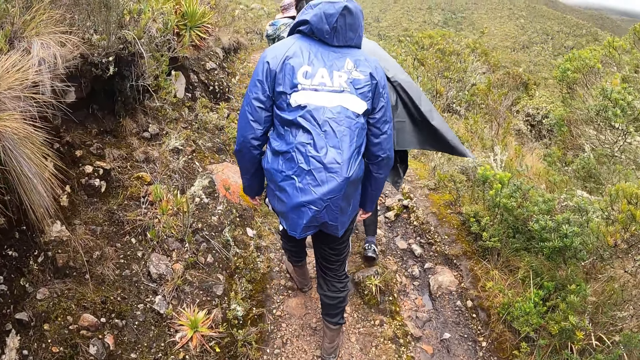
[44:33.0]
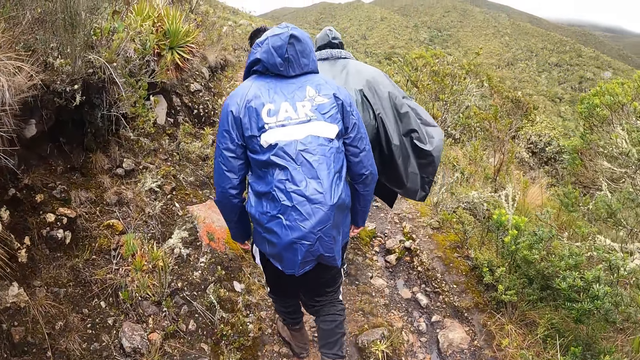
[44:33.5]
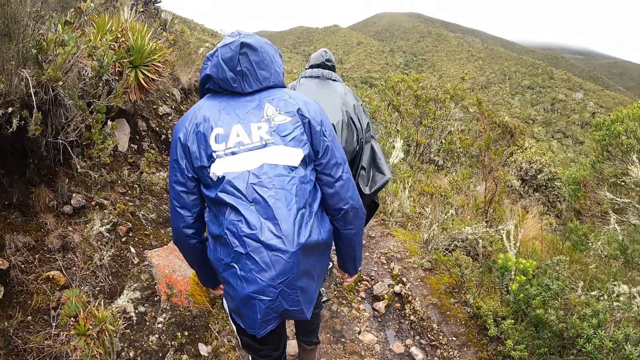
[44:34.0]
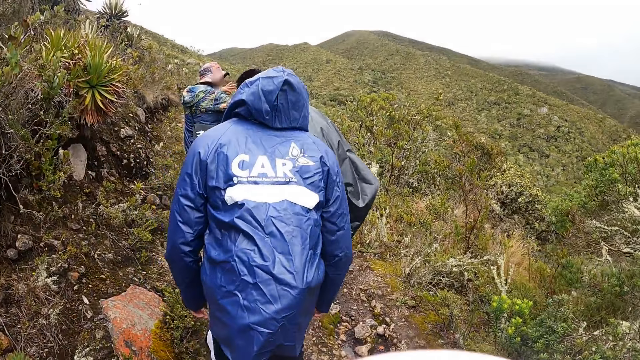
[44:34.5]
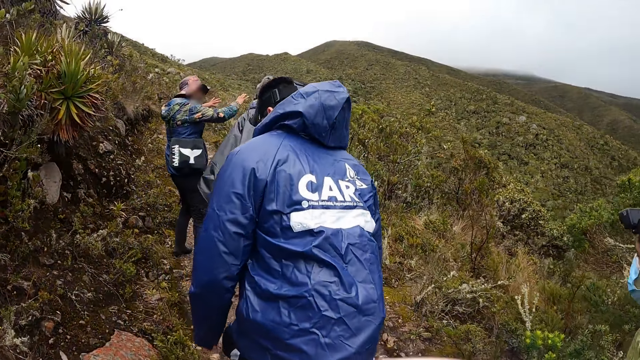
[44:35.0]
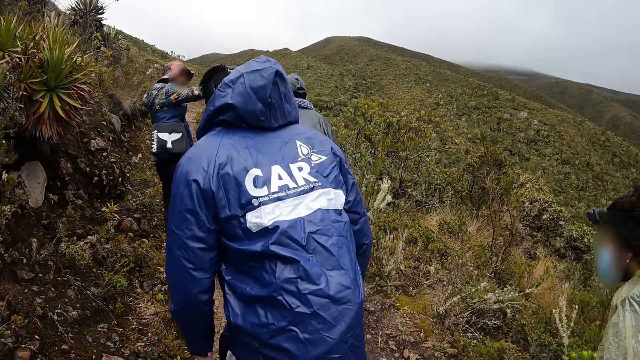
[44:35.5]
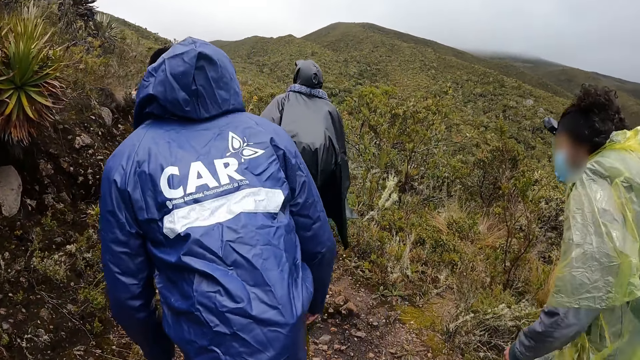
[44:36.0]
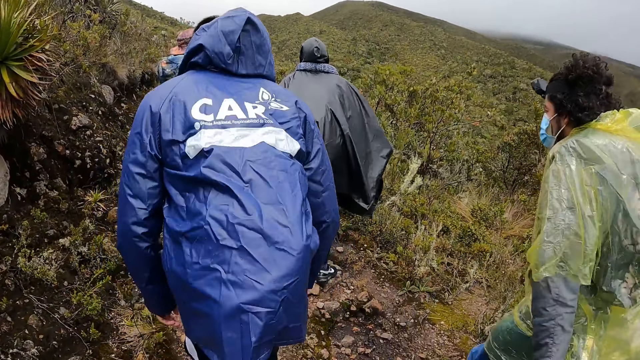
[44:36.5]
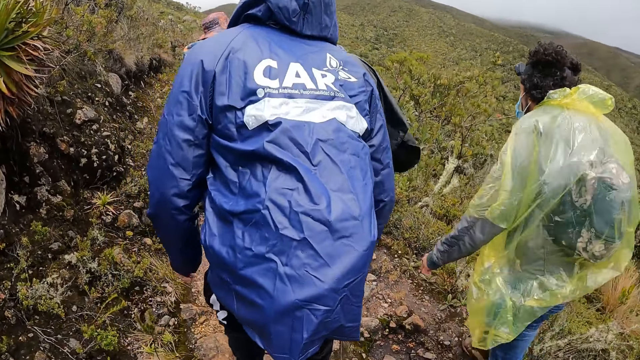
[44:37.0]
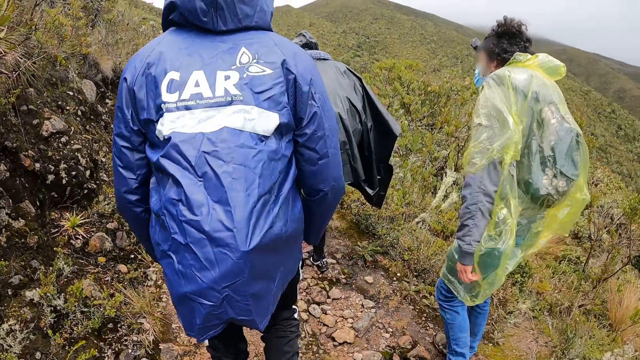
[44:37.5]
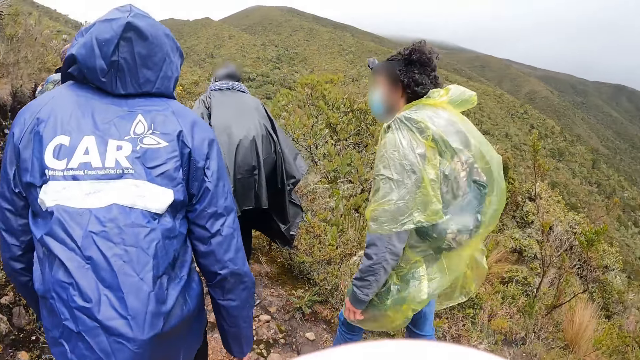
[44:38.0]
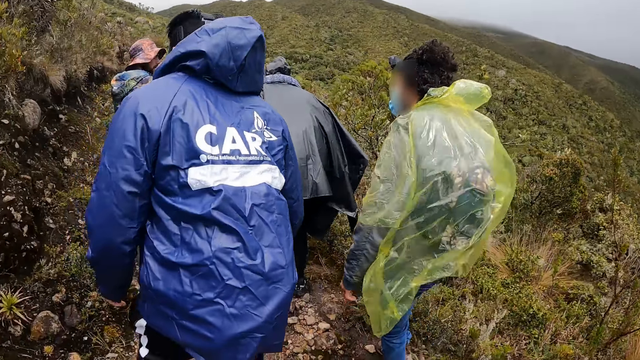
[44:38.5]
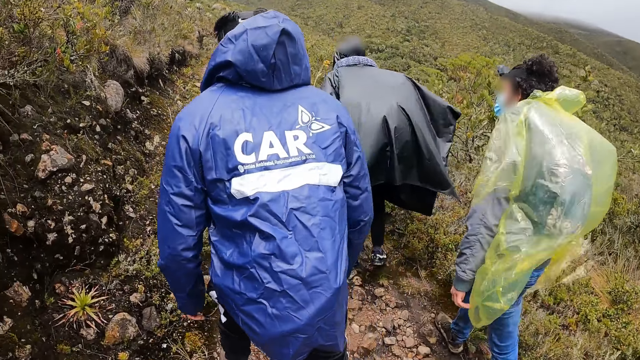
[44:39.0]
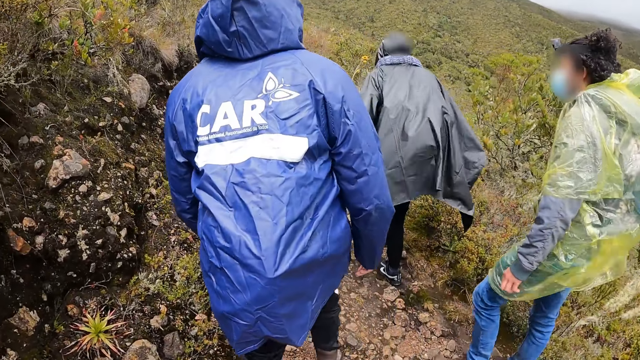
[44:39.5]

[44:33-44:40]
The man interacts with another man.

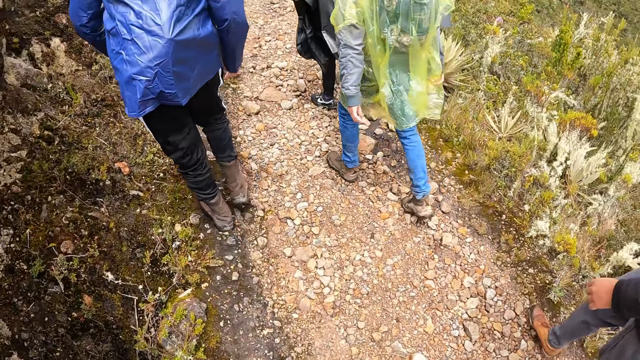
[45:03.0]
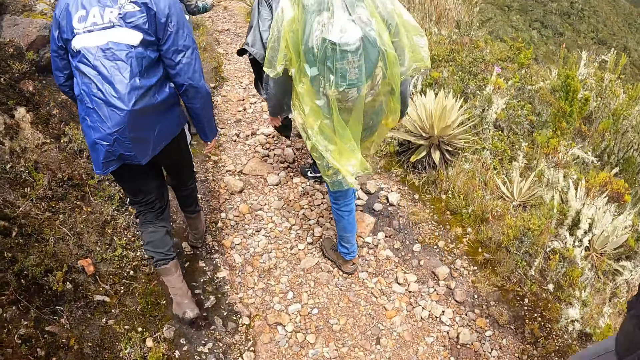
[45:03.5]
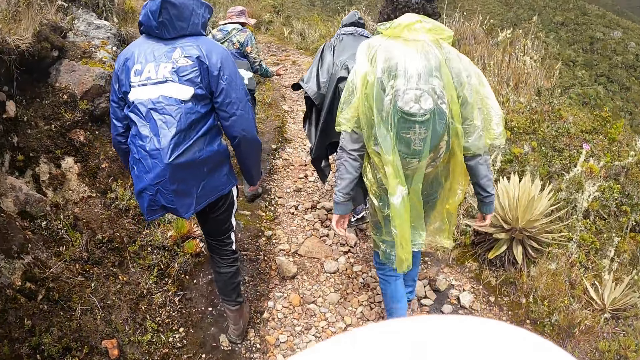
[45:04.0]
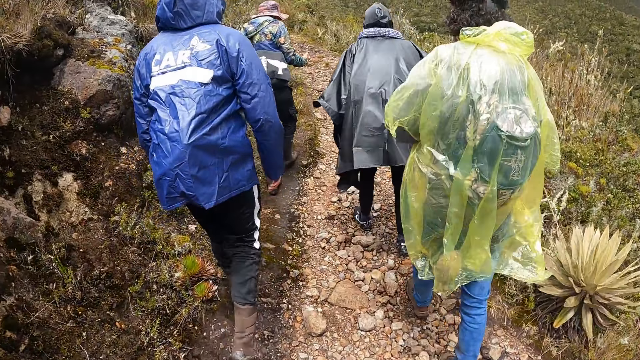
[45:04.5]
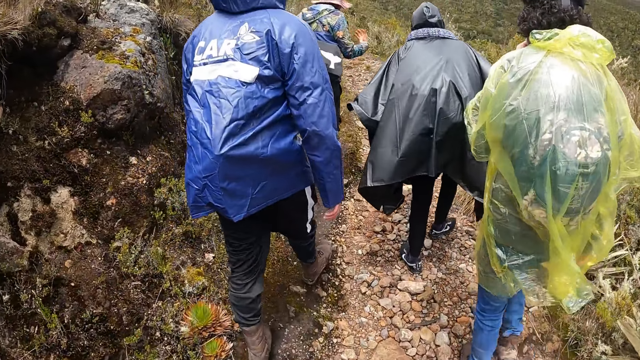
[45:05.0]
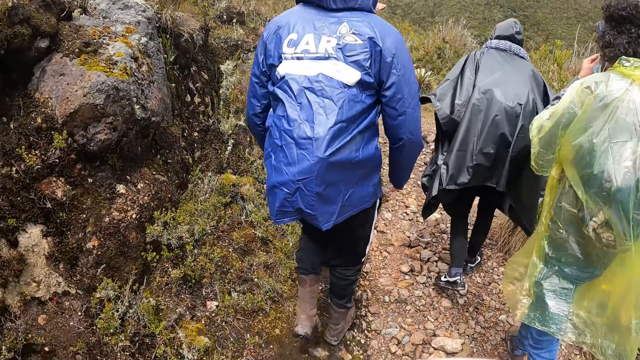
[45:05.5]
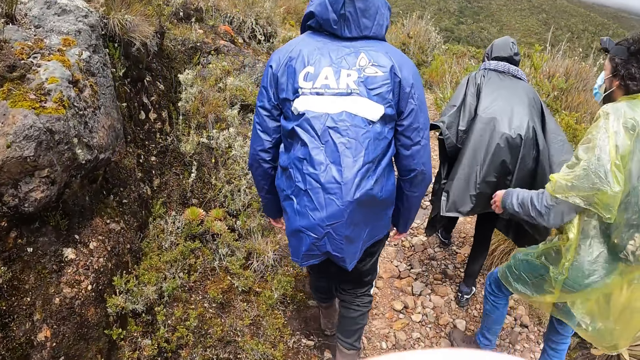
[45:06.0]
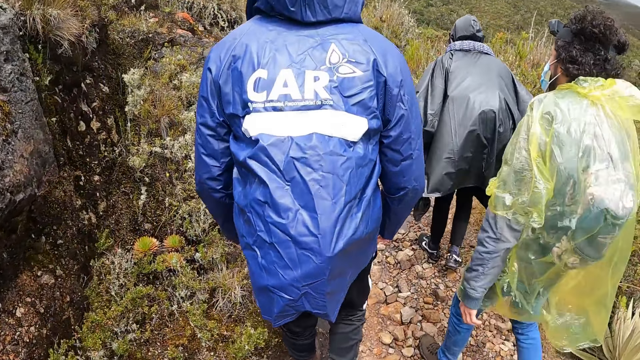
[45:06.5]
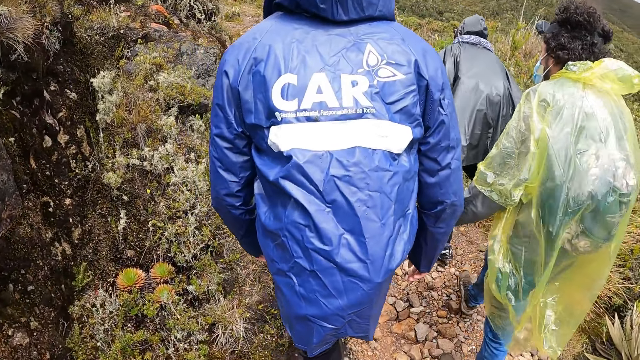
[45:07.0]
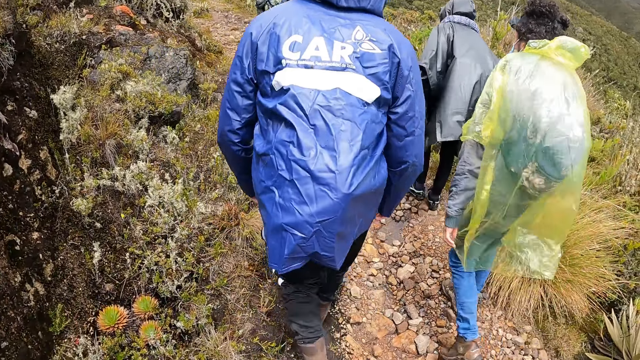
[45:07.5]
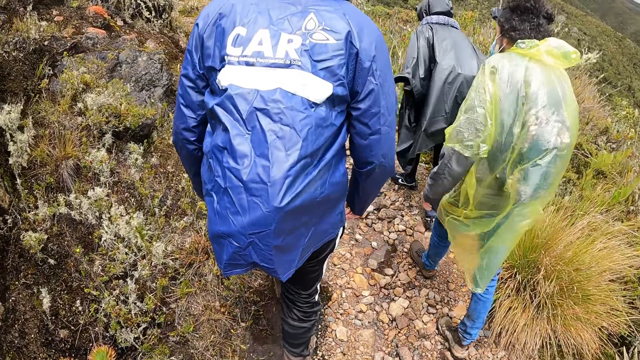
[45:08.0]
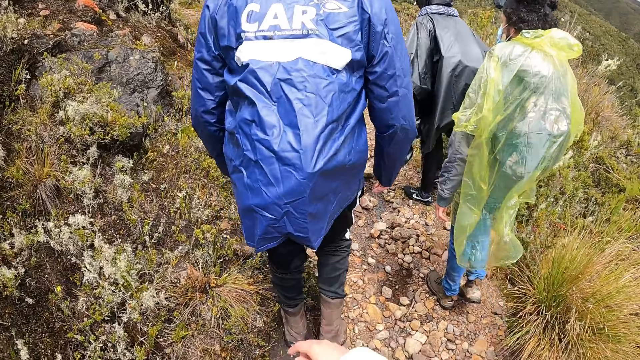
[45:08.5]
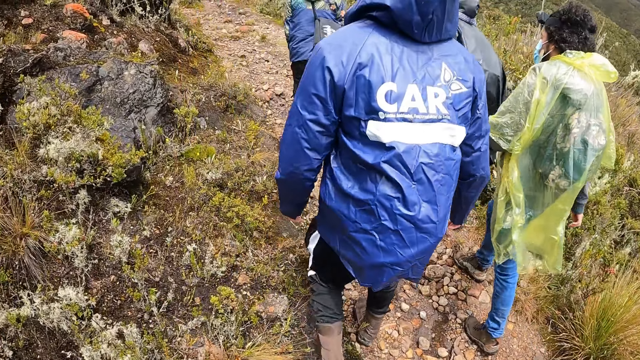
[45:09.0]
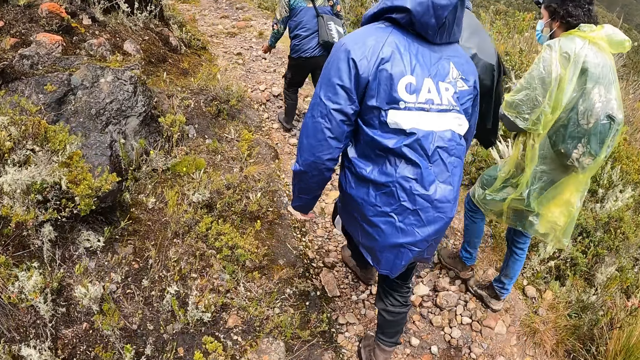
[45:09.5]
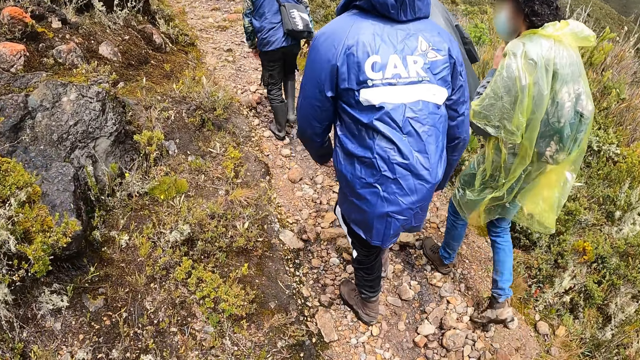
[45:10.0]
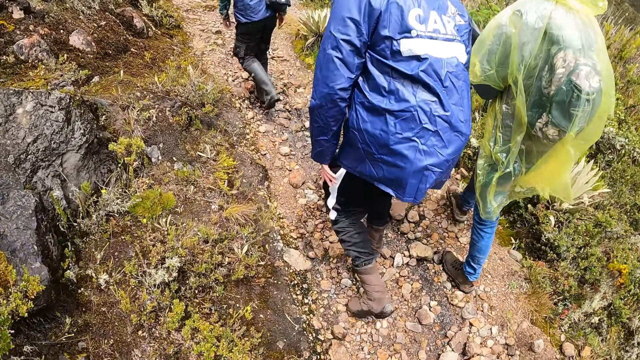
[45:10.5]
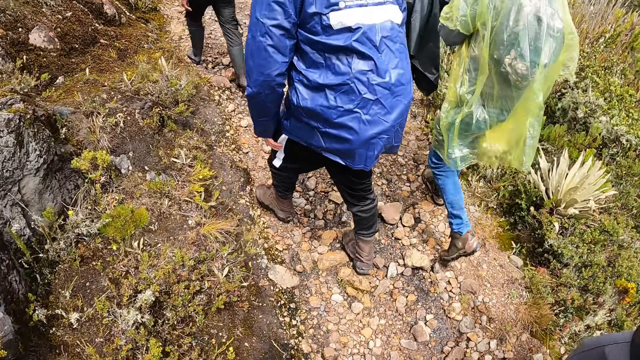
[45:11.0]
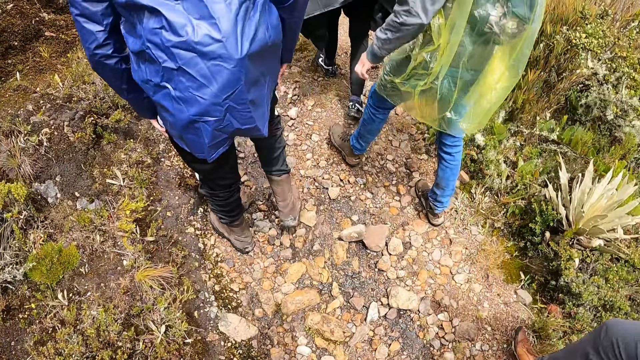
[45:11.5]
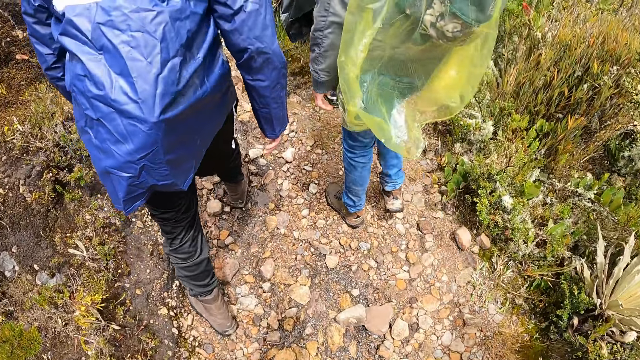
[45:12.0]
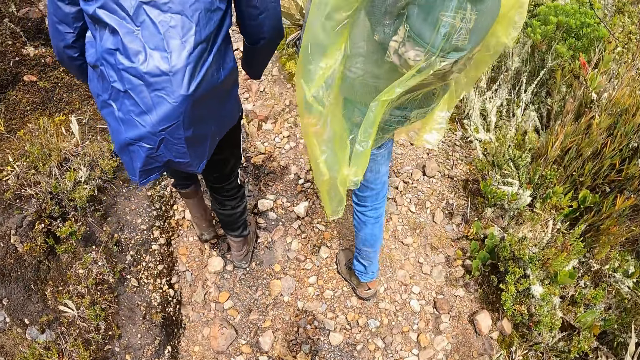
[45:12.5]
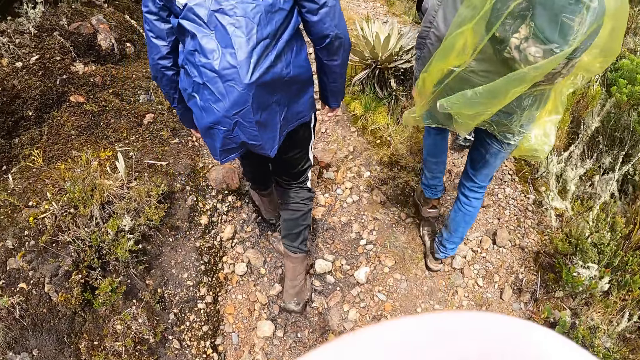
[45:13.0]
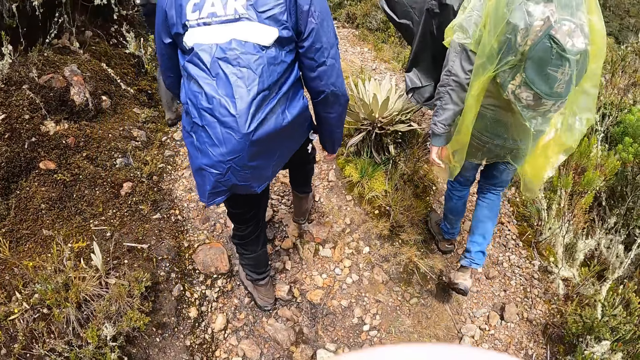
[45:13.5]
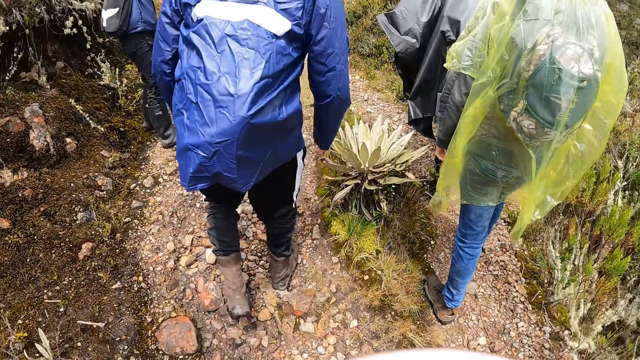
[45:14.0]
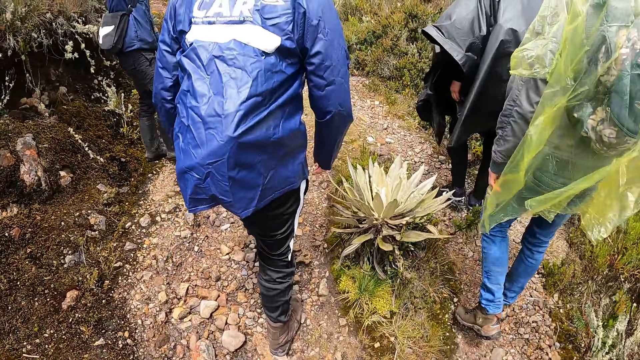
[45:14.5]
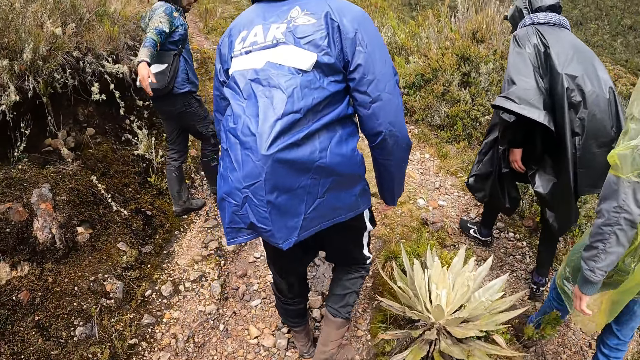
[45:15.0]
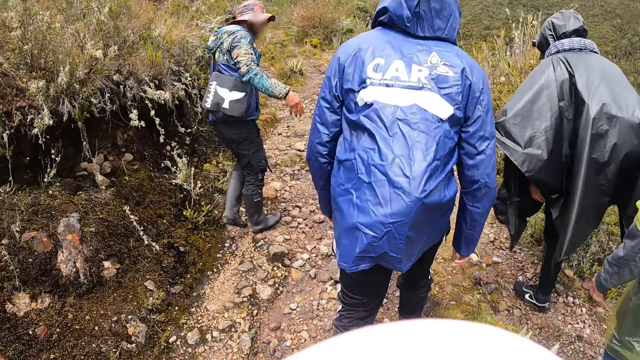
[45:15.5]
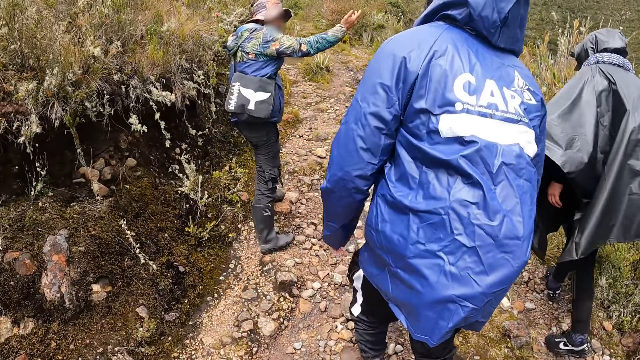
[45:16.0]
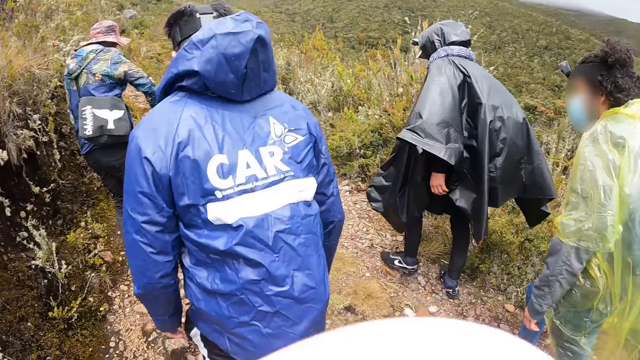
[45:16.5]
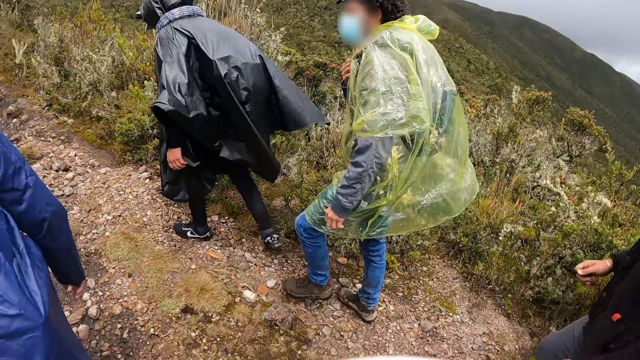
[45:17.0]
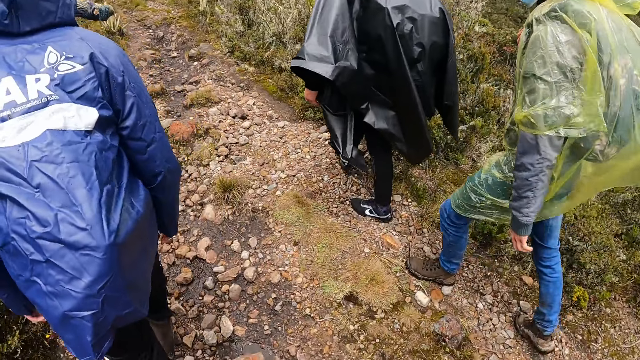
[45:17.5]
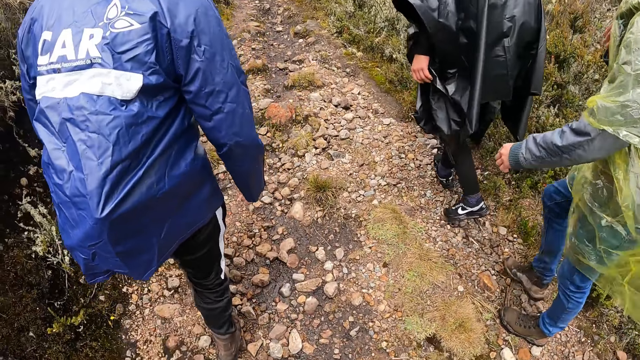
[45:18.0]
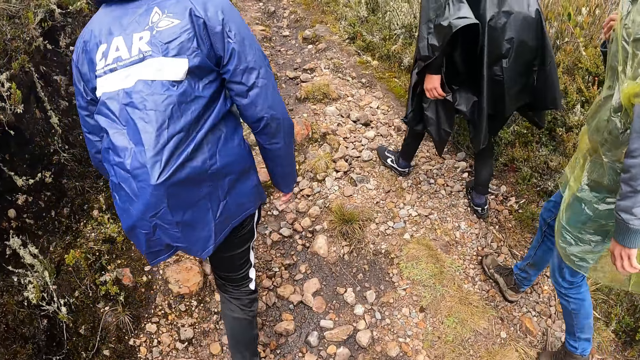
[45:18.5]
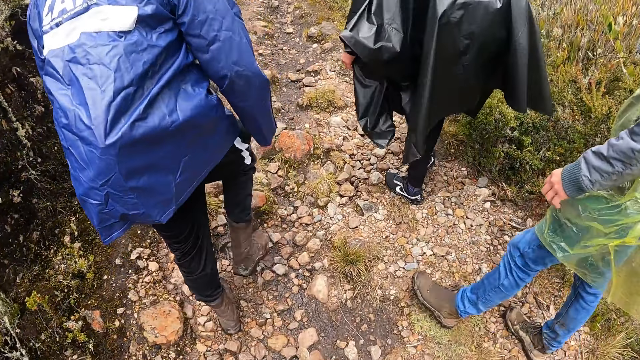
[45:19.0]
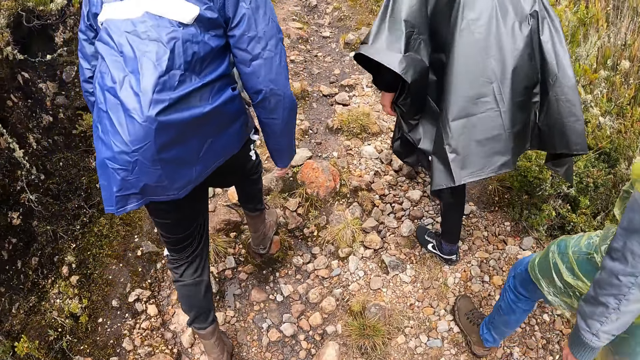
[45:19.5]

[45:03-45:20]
The man touches his nose mask with his left hand. The man touches his face with his left hand. Another man gesticulates with his right hand. The camera wearer looks around.
